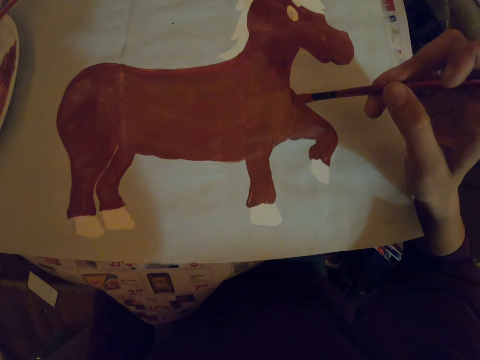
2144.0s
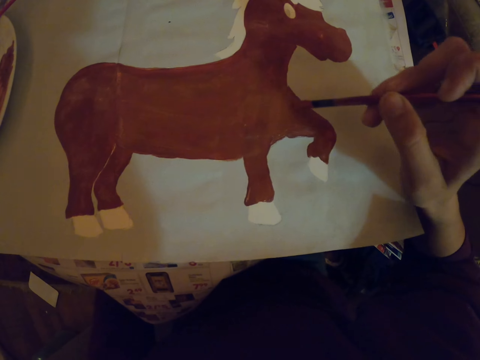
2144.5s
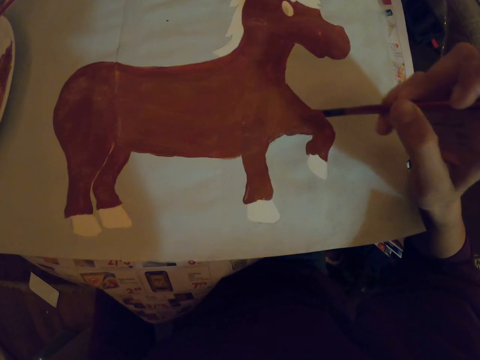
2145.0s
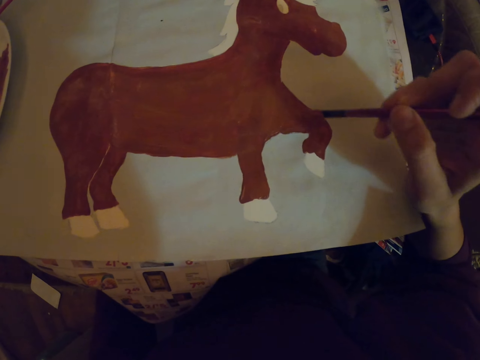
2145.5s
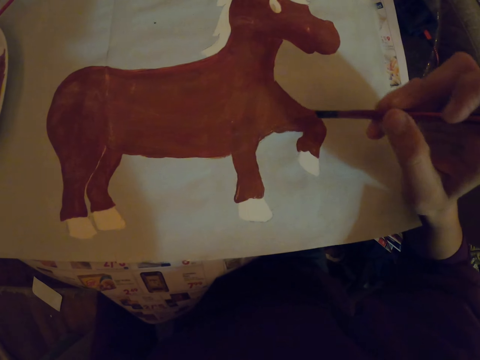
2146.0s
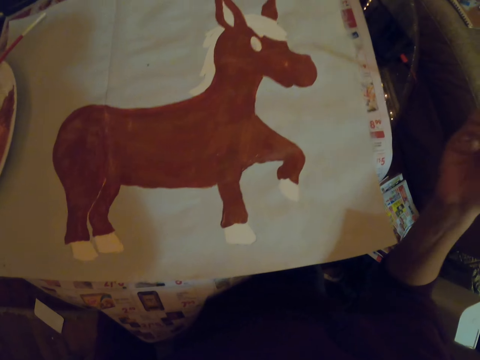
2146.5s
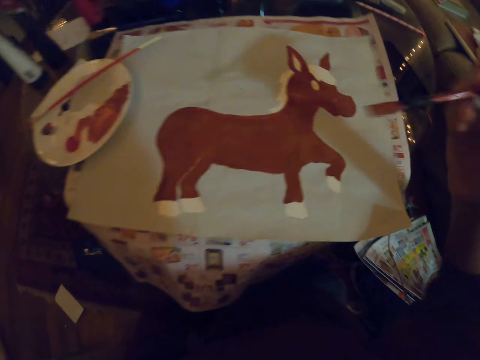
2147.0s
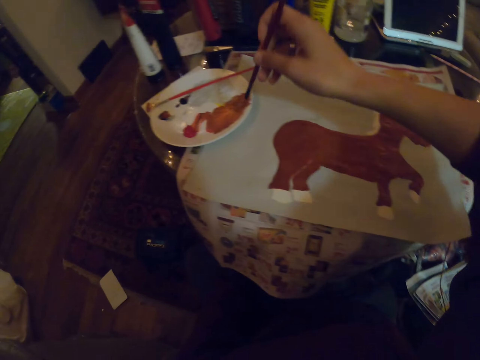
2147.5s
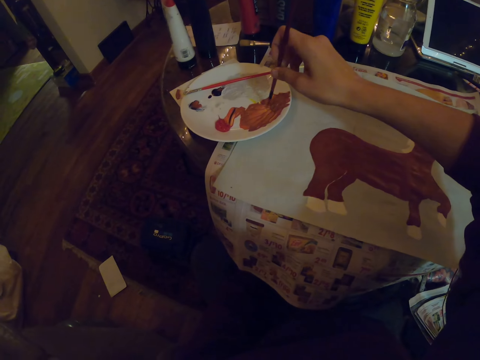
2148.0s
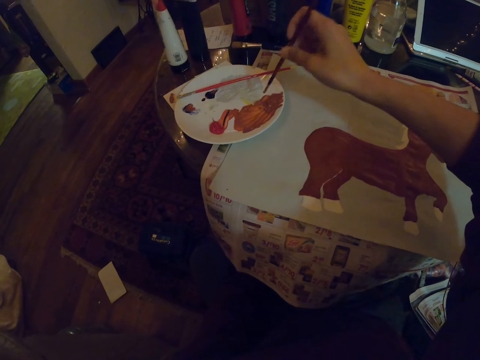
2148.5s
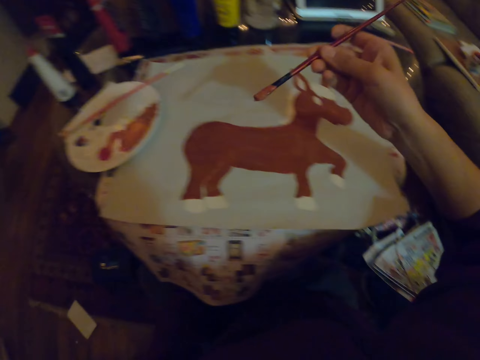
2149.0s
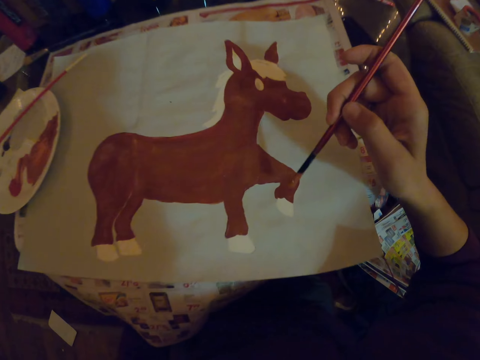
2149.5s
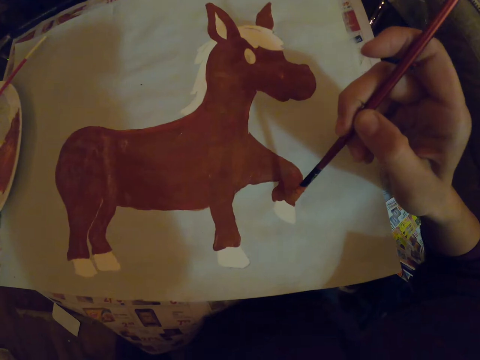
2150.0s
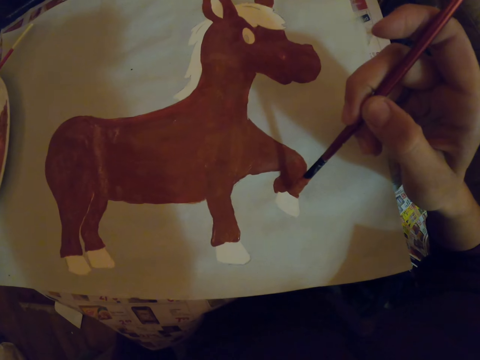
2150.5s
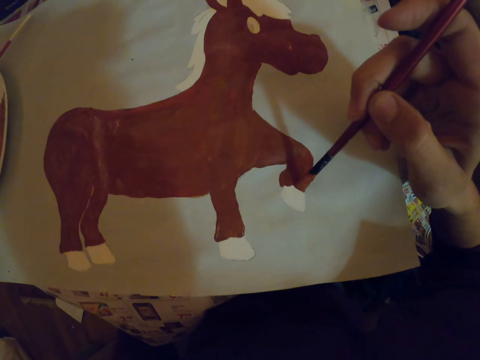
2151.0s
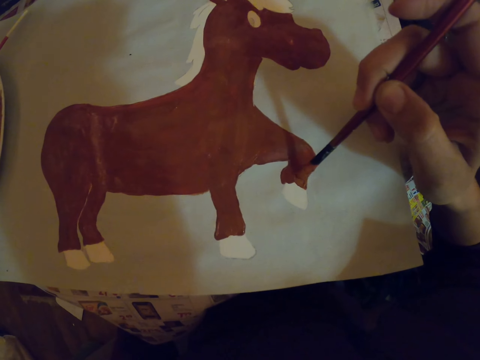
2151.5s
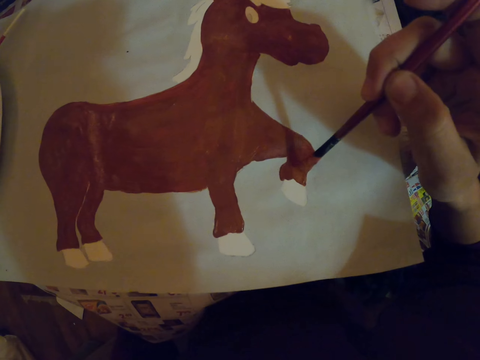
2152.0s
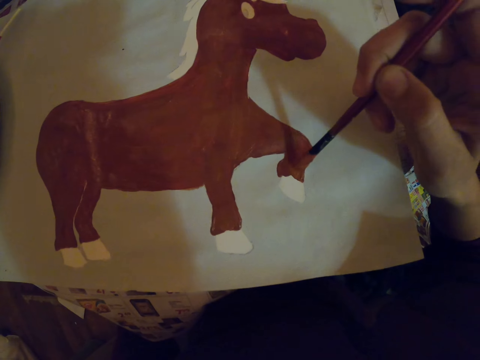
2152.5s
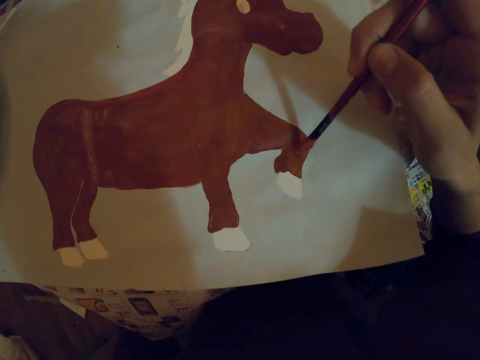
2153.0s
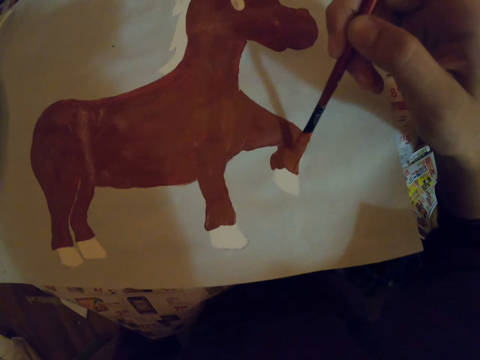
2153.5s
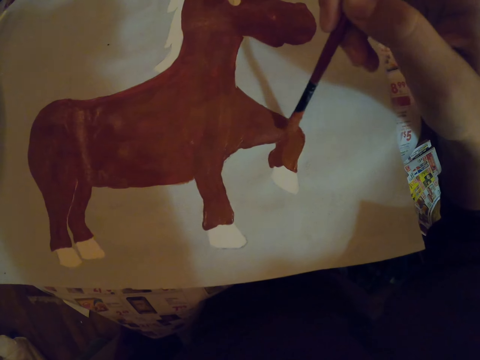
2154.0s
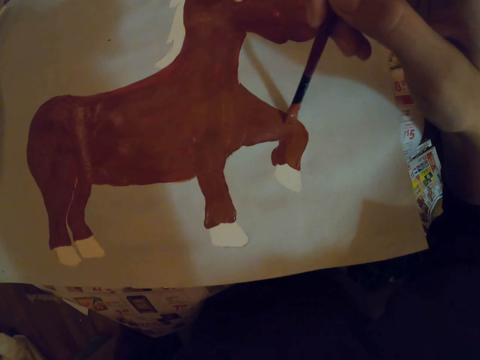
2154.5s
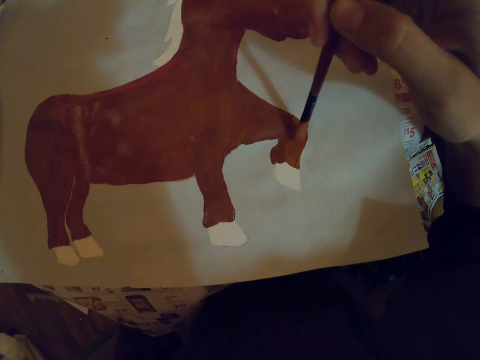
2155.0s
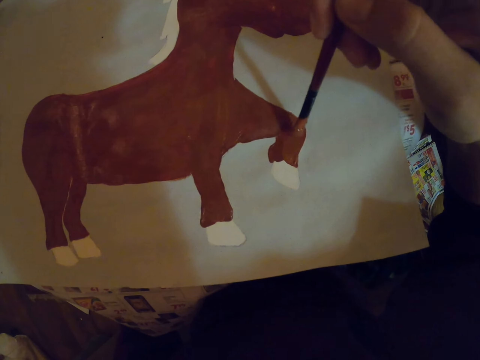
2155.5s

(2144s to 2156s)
The camera wearer pauses. They hold an art brush. They dip the art brush in the paint. They repaint a sketch with the art brush on a paper.

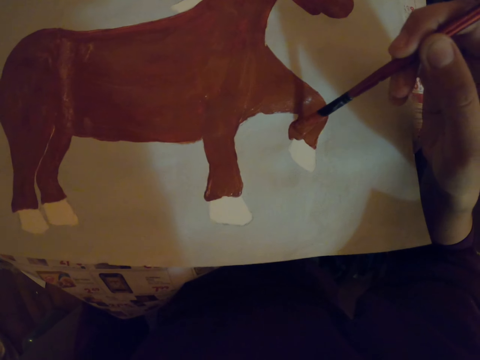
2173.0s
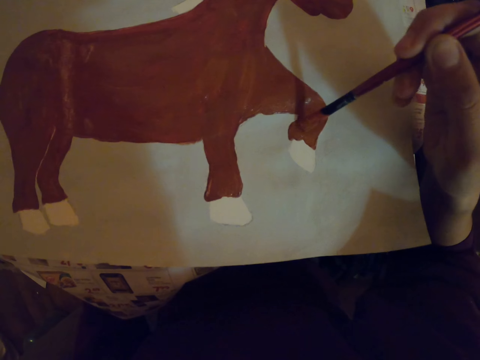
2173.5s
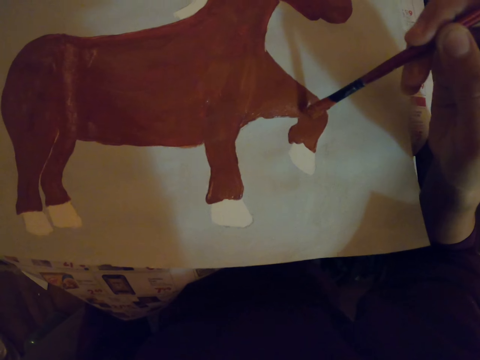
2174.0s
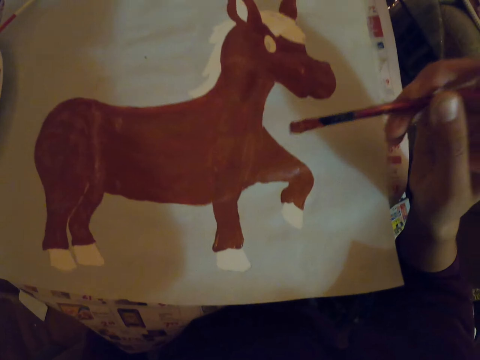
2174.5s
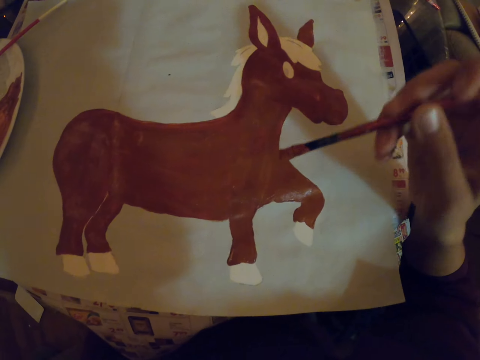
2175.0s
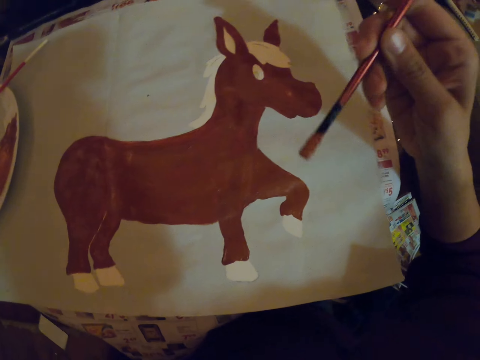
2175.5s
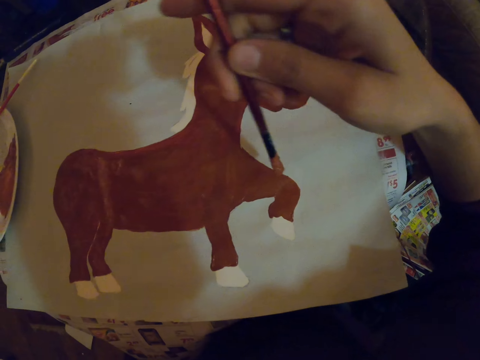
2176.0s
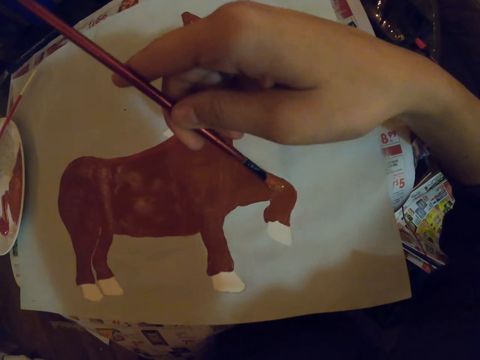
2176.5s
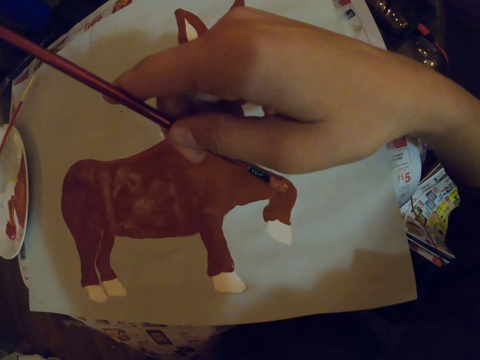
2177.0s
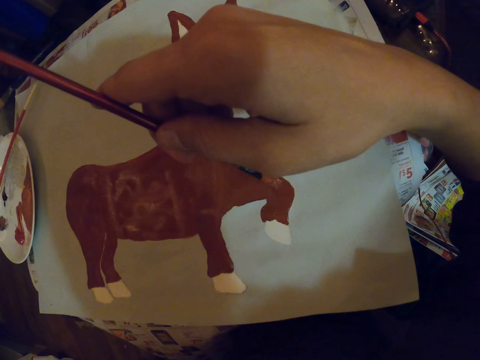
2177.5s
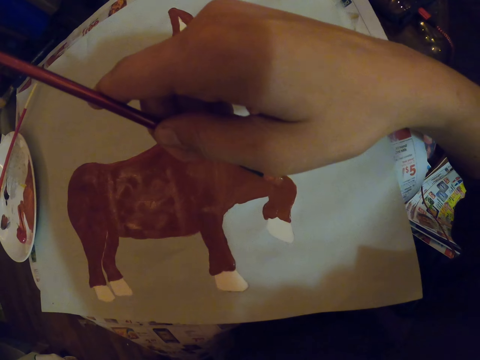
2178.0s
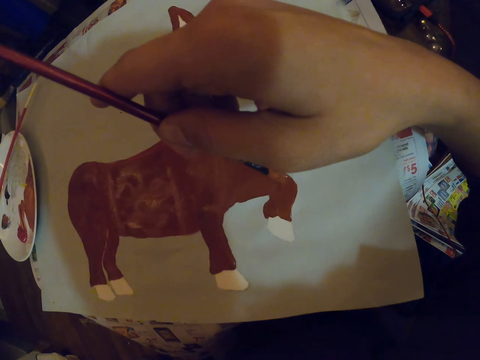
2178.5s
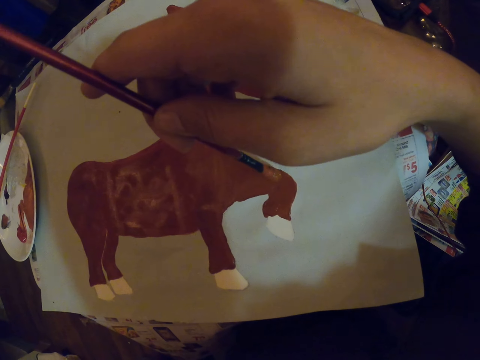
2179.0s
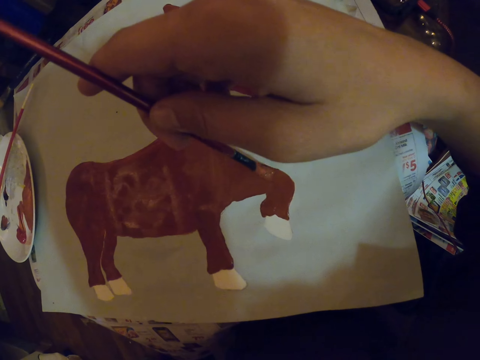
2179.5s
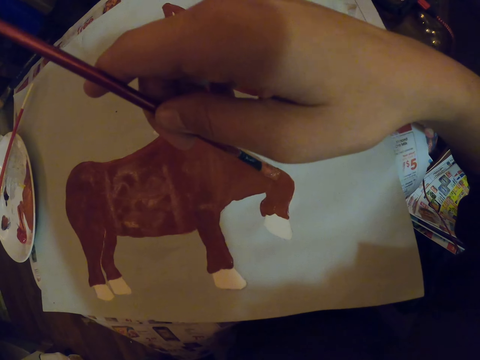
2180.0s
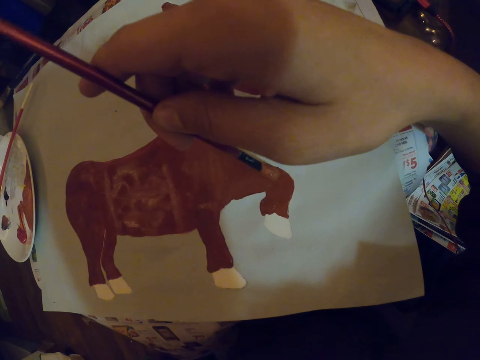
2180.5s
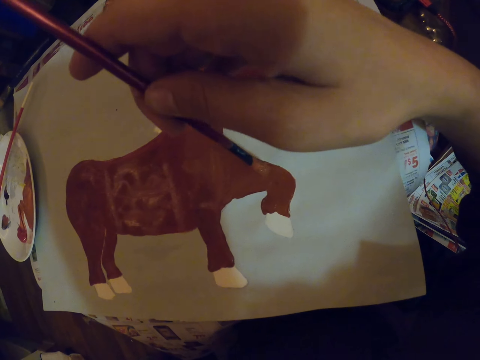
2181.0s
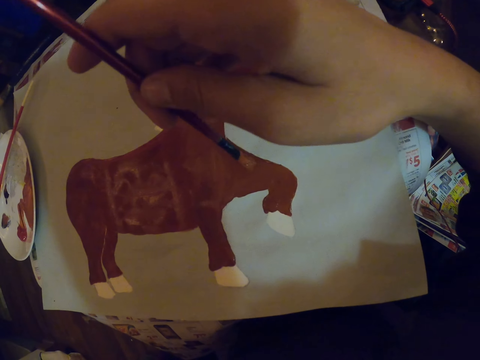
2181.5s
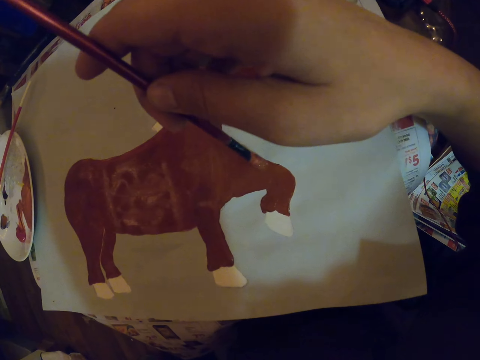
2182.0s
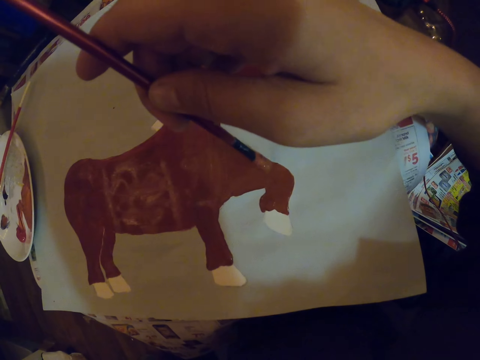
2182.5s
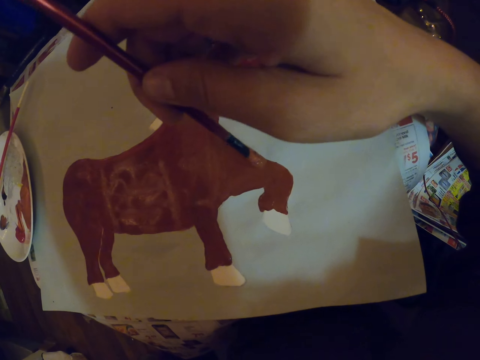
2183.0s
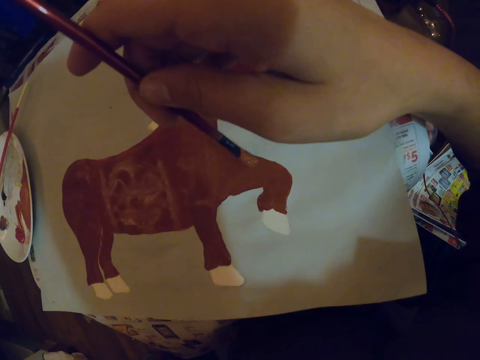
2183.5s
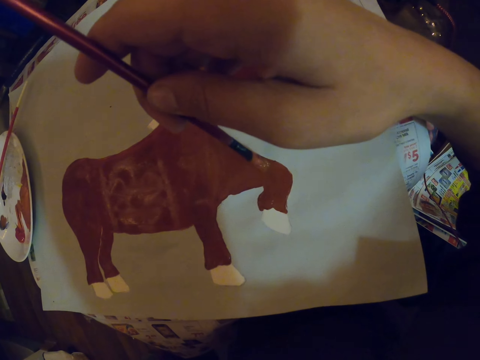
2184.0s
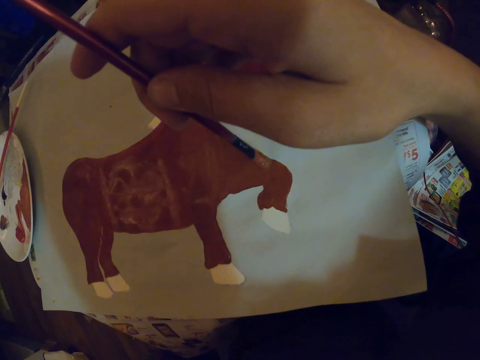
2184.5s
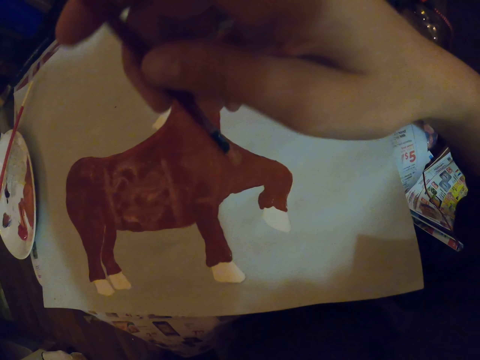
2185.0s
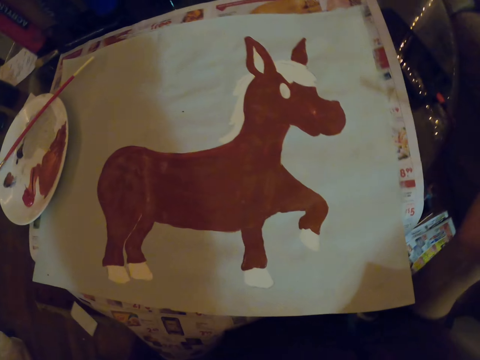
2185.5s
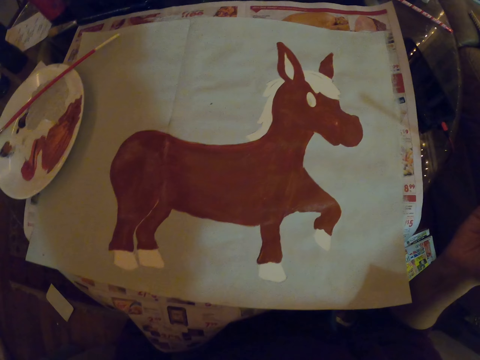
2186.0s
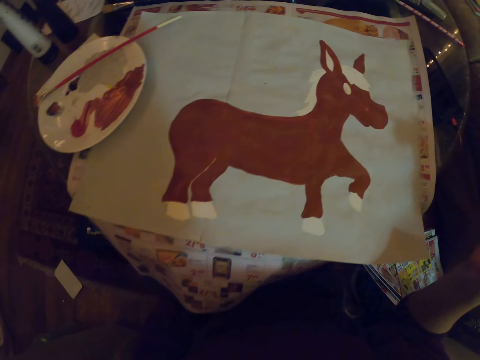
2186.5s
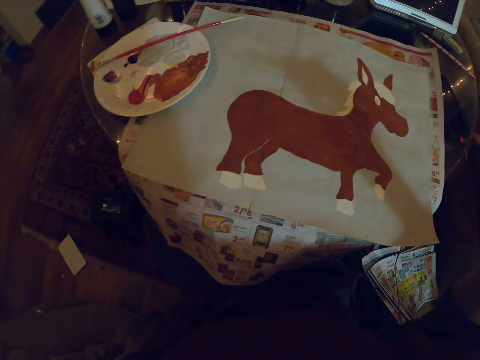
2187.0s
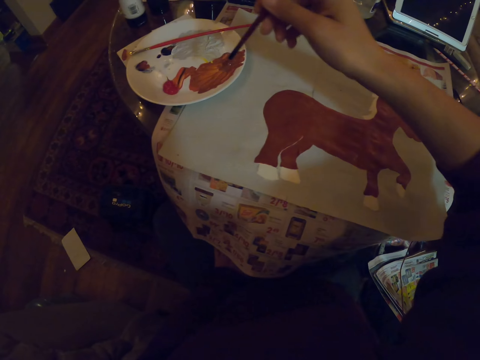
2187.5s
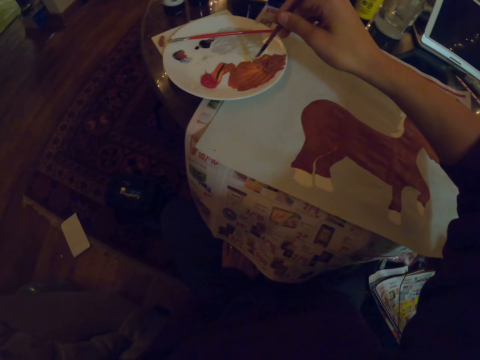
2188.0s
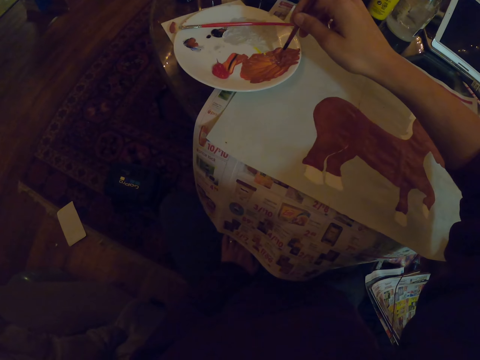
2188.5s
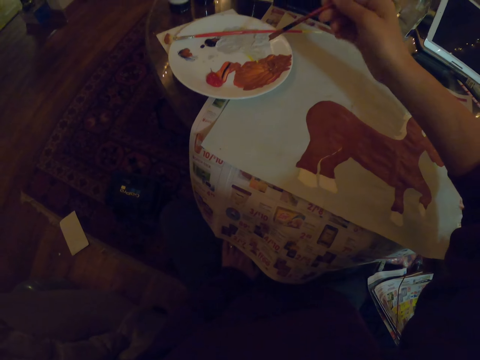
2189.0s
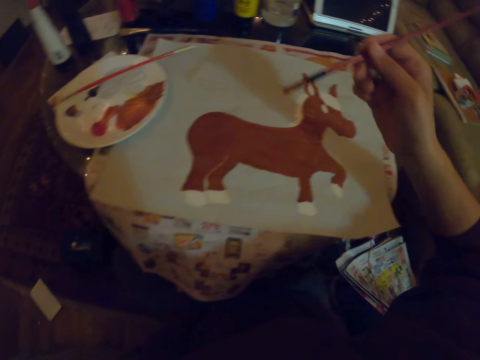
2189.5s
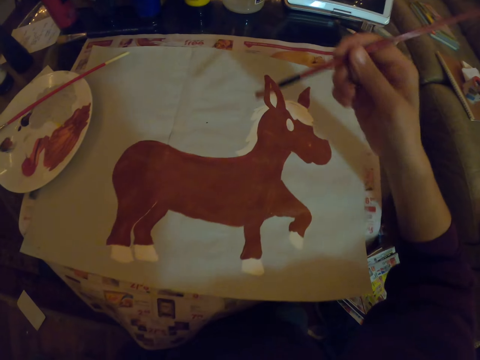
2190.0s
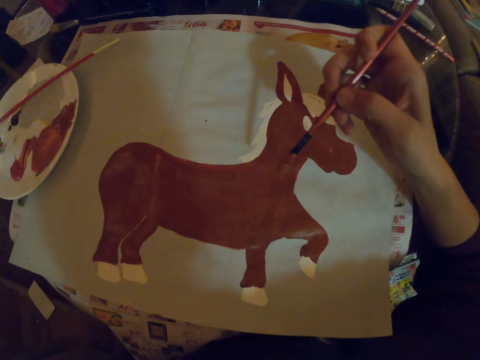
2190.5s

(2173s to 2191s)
The camera wearer pauses. They hold an art brush. They bend the paint brush. They raise a hand. They dip the paint brush in the paint.
